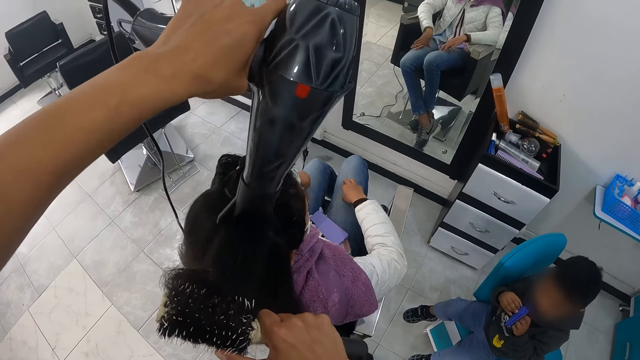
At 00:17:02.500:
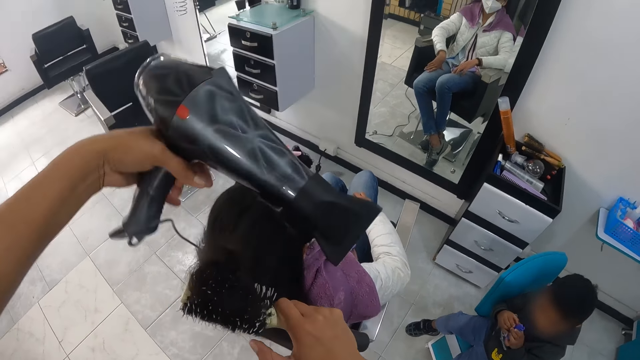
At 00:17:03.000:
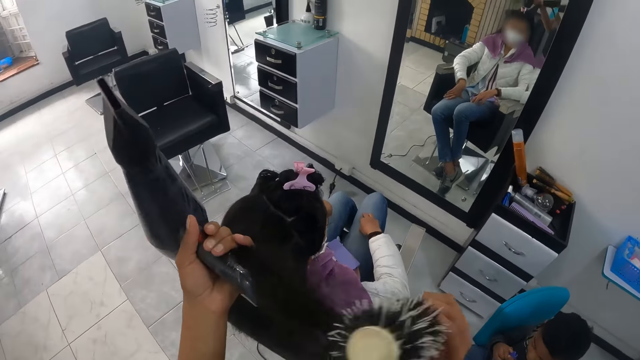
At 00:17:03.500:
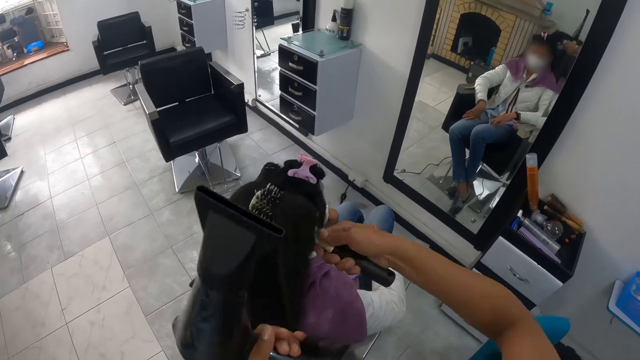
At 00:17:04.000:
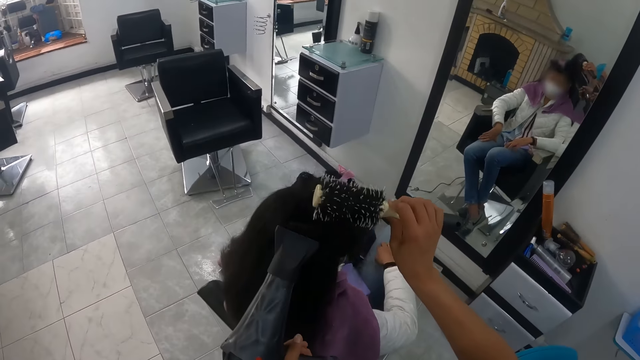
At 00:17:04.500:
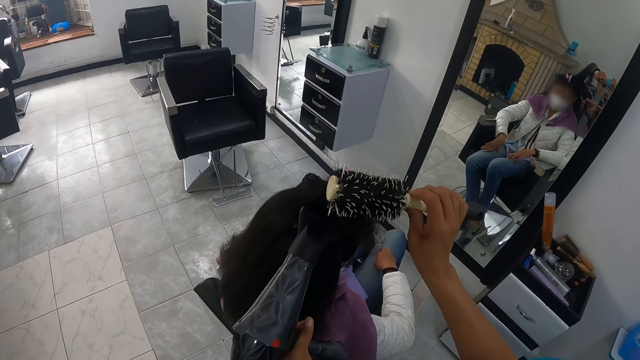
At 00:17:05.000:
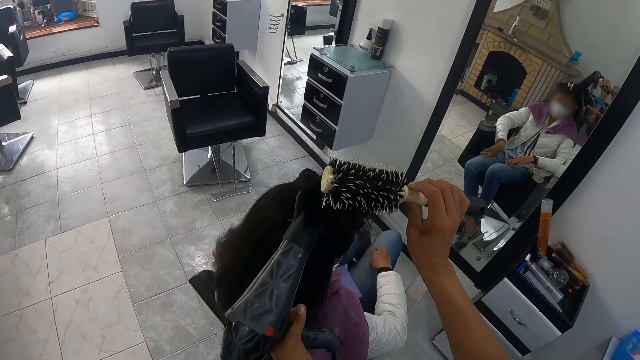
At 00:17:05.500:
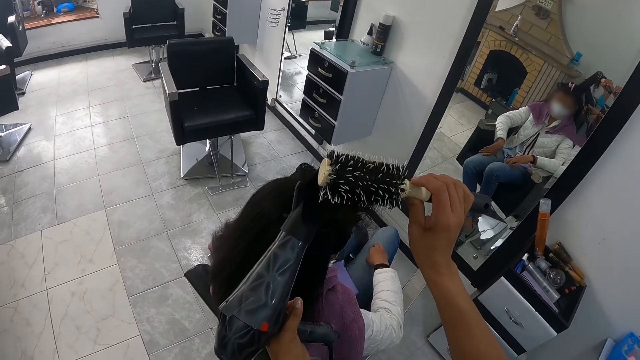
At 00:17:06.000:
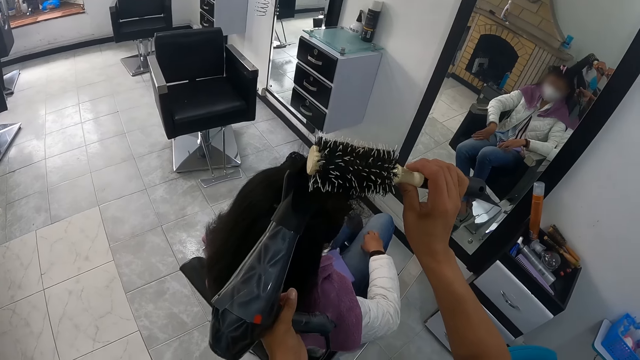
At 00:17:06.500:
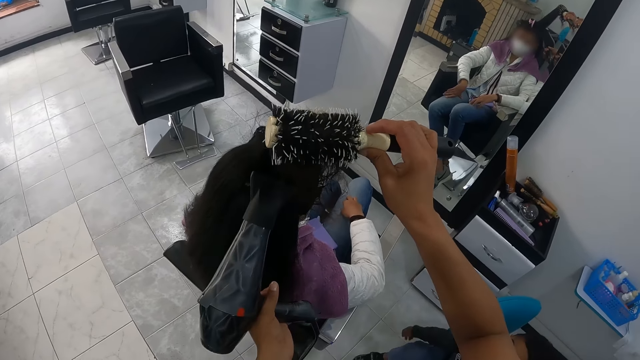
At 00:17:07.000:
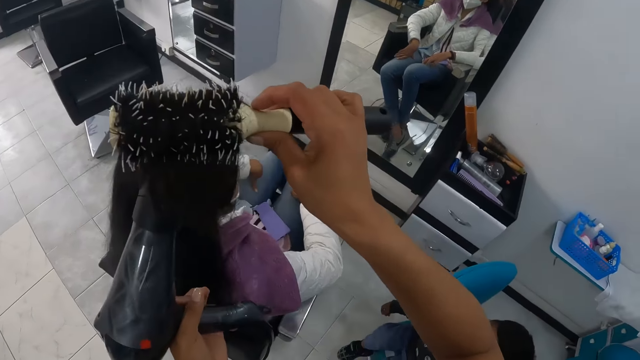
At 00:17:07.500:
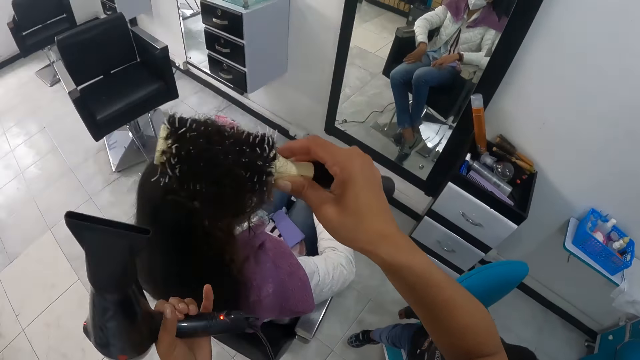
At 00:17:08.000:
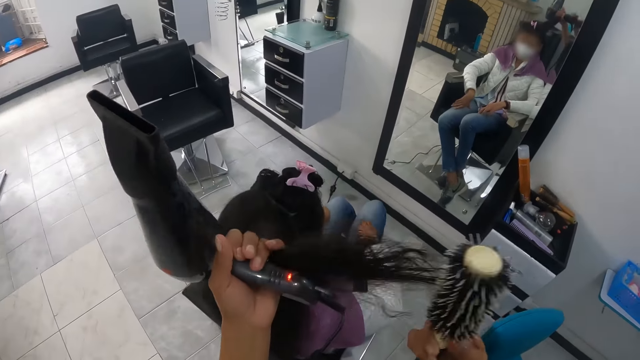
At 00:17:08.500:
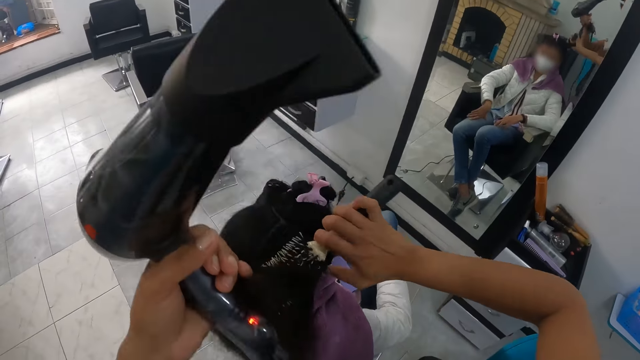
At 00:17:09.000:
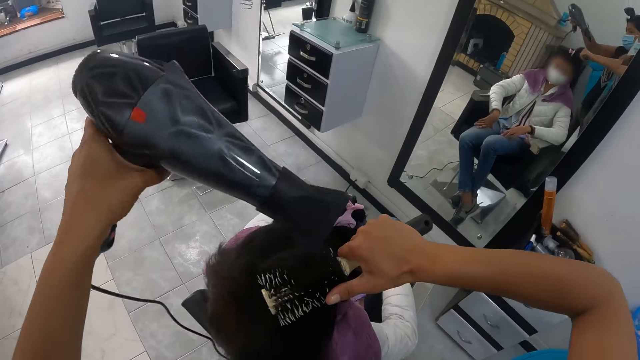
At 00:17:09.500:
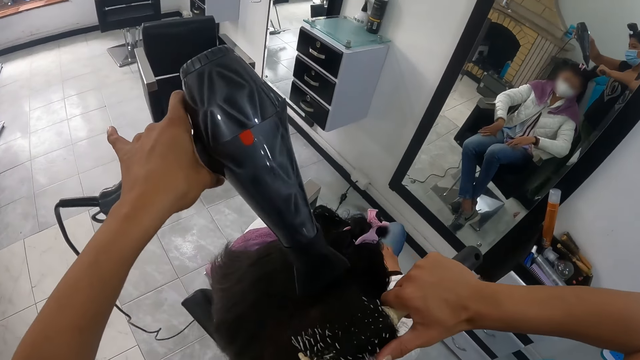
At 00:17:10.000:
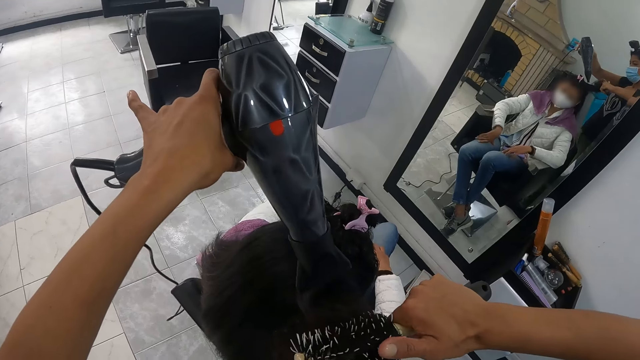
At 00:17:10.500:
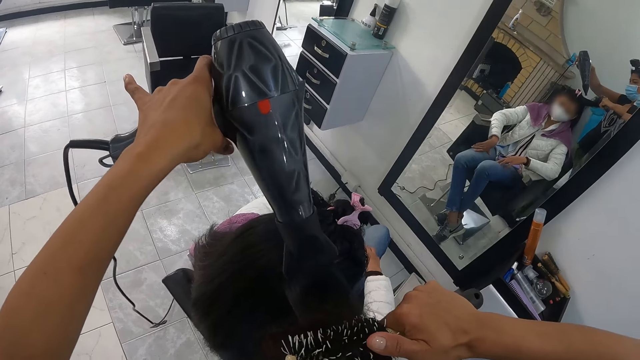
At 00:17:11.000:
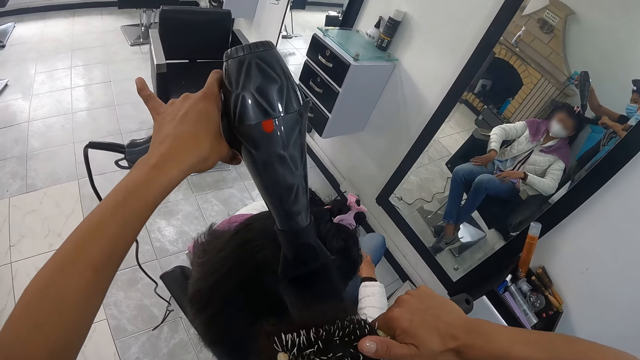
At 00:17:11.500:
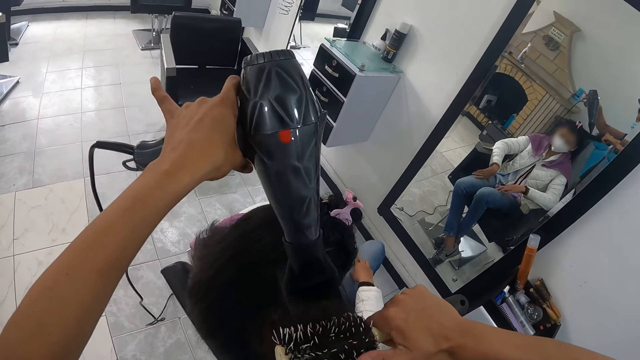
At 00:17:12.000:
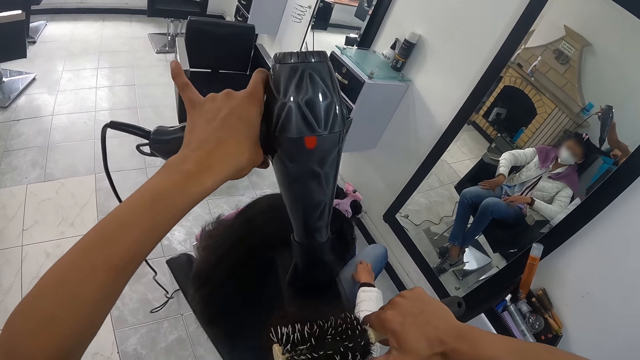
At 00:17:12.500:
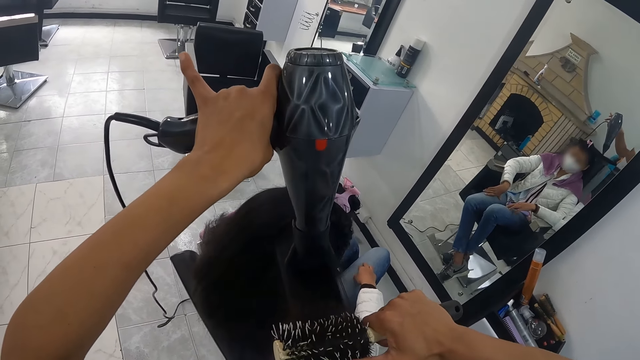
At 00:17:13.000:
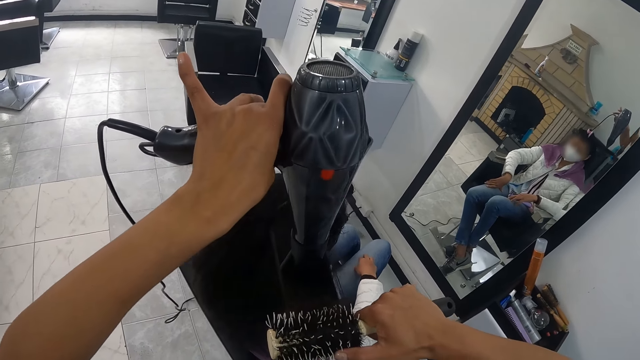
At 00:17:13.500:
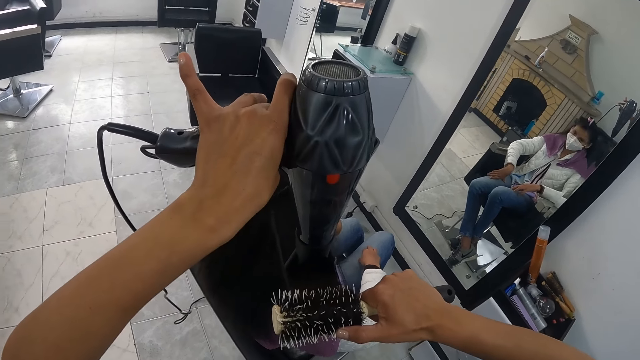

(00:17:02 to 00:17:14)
The camera wearer twists hair with a brush. She stops for a while. She dries the woman's hair with the hair dryer in her left hand. She straightens the woman's hair with the hair brush in her right hand. She twists hair with the brush. She blows hair with a blow dryer.

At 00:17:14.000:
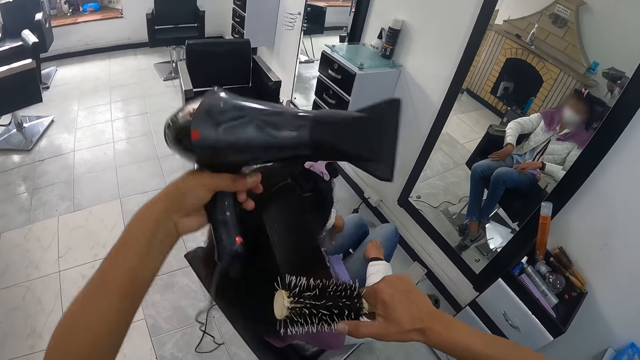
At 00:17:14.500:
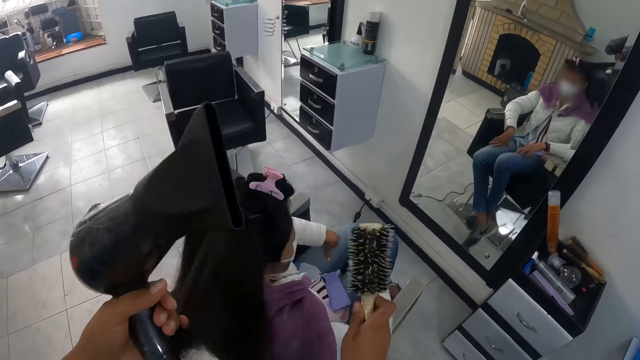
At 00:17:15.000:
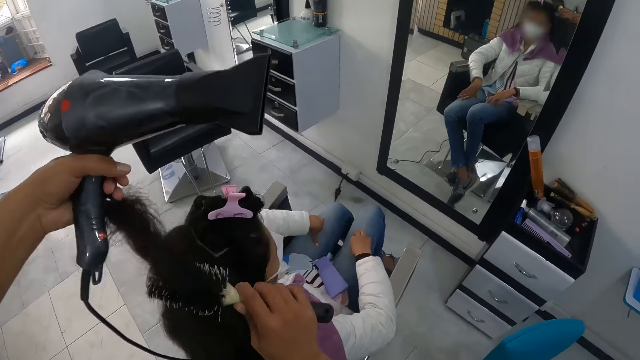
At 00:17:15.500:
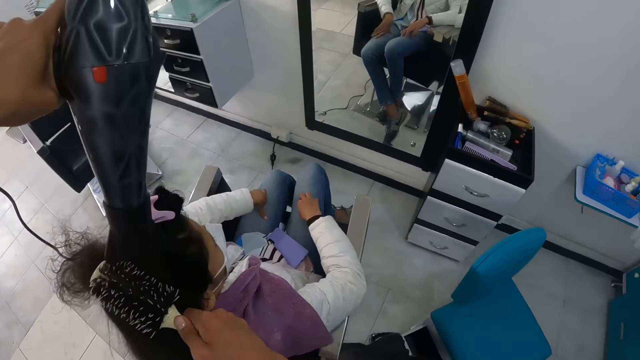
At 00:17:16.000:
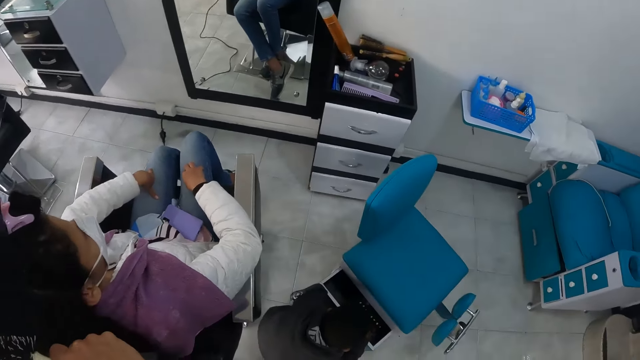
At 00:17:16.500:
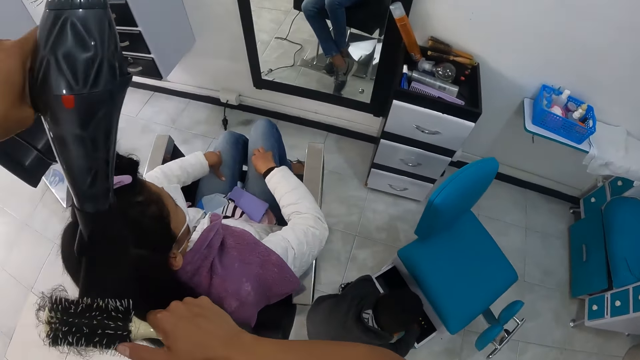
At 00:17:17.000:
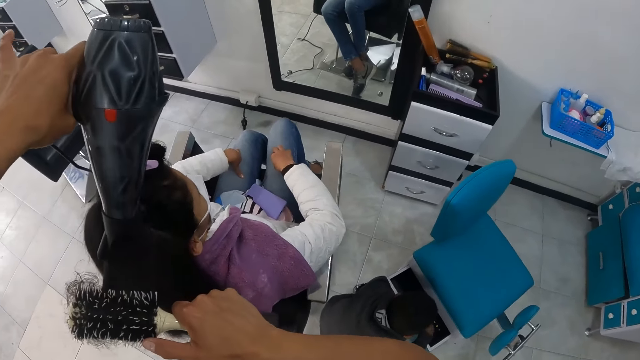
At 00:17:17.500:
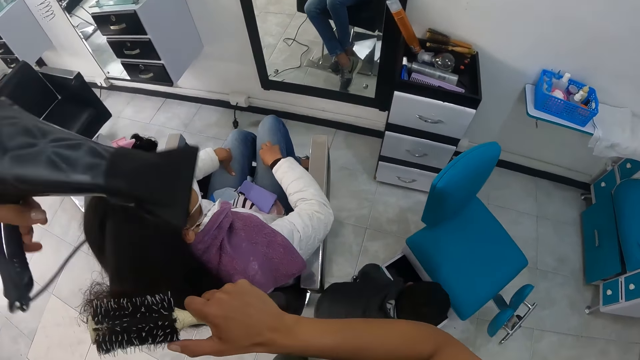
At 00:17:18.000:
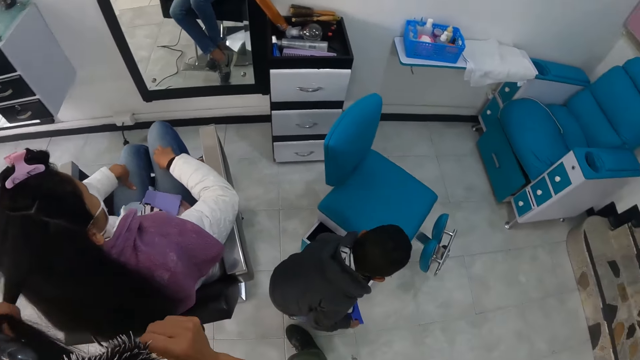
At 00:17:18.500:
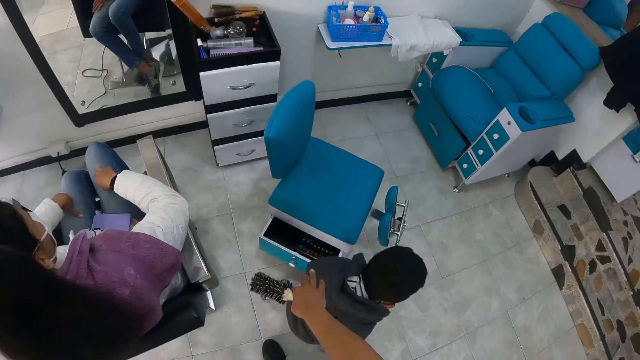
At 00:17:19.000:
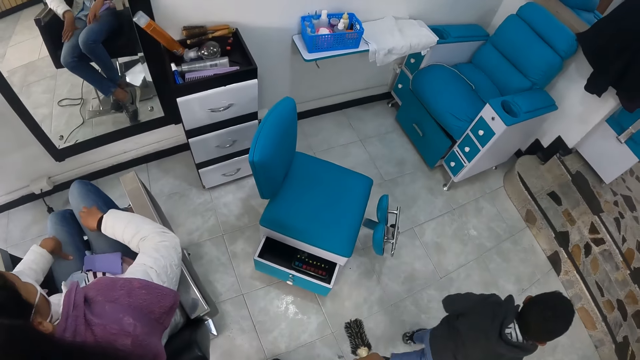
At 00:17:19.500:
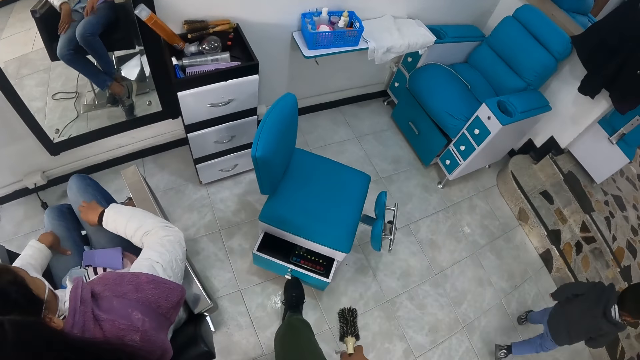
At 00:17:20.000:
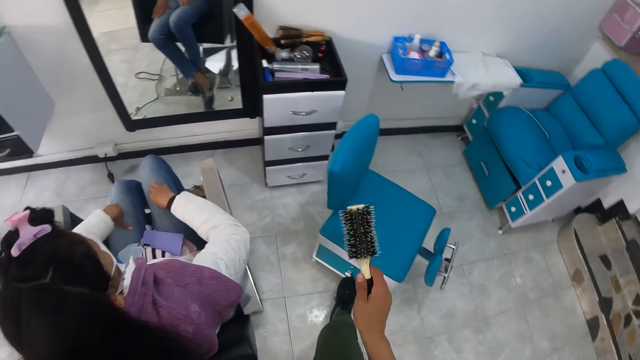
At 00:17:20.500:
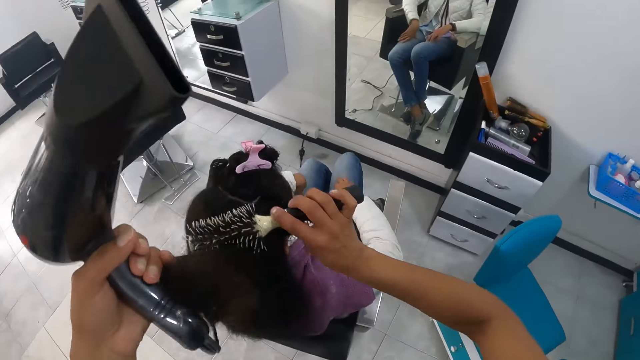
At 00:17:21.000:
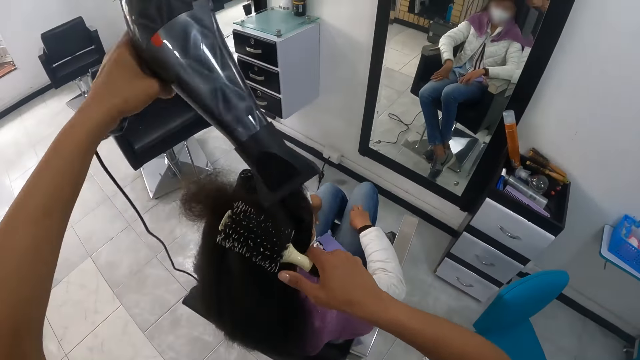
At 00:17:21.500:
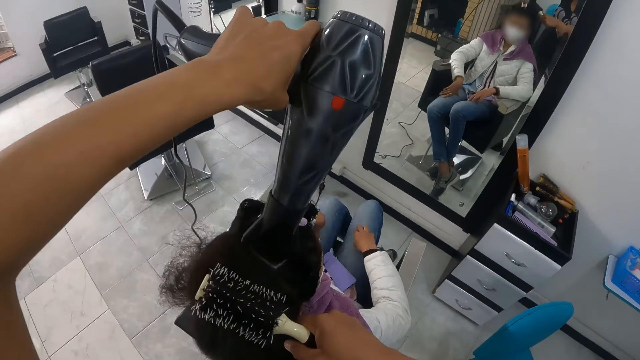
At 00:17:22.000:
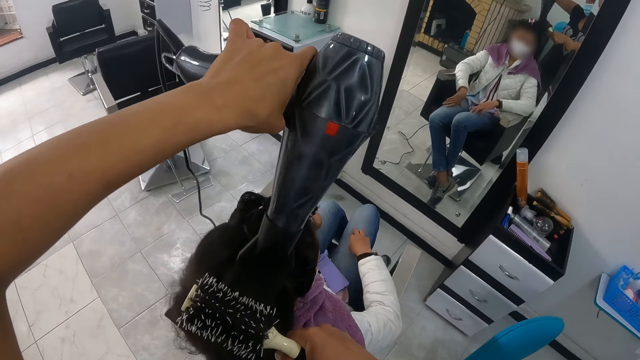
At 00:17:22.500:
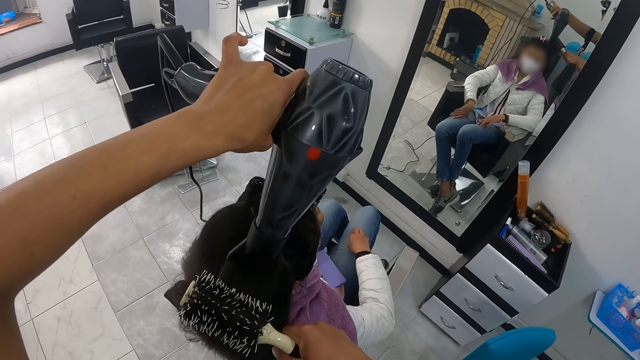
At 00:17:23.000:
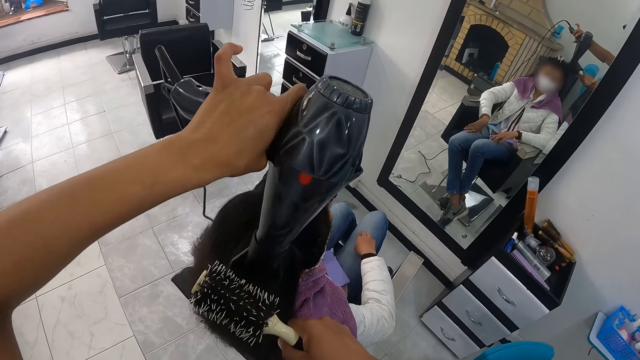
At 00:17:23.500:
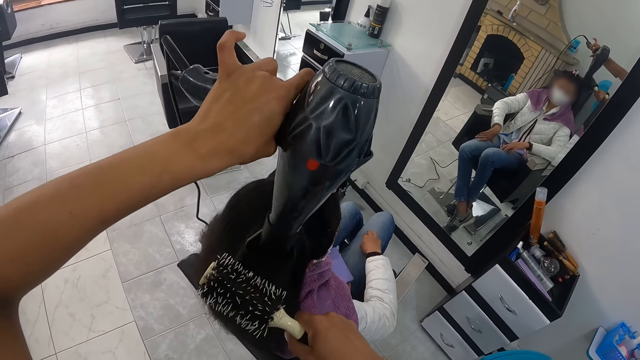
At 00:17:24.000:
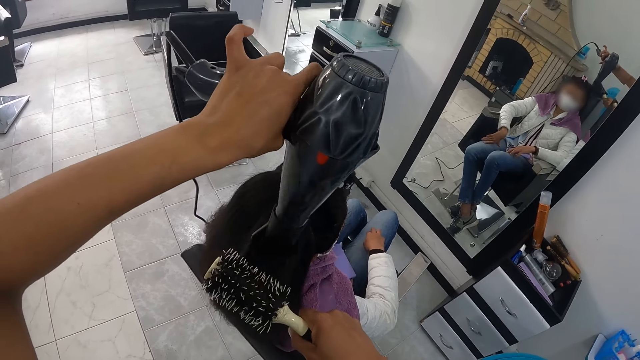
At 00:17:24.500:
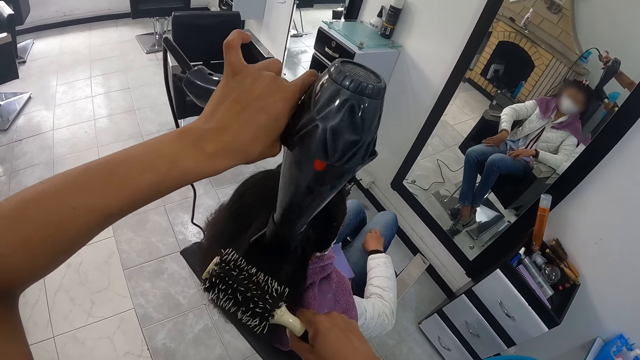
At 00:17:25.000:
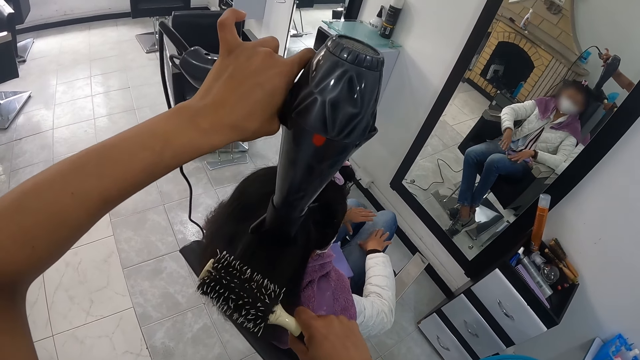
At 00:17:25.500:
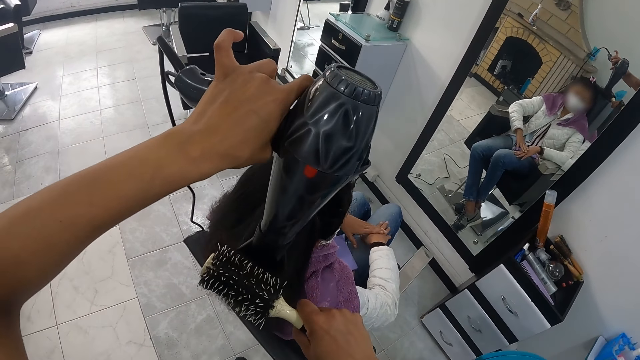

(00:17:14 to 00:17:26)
The camera wearer twists hair with a brush. She blows hair with a blow dryer. The baby walks away from the camera wearer. The camera wearer closes a drawer in the baby chair with her right foot. She straightens the woman's hair with the hair brush in her right hand. She dries the woman's hair with the hair dryer in her left hand. She straightens the woman's hair with the hair brush in her right hand. She twists hair with the brush.
